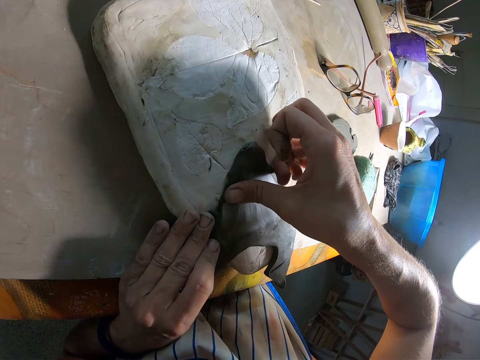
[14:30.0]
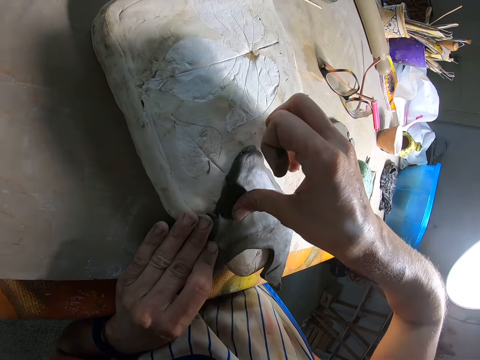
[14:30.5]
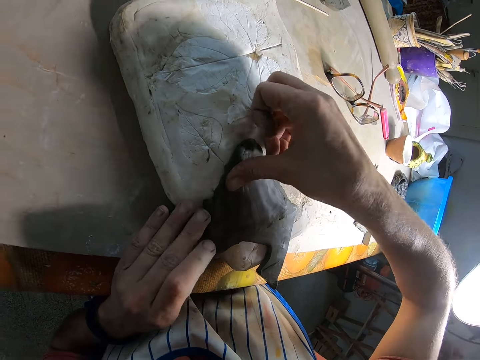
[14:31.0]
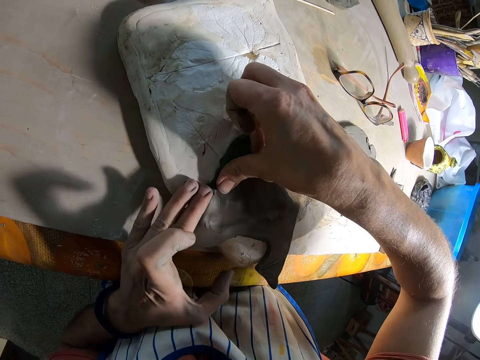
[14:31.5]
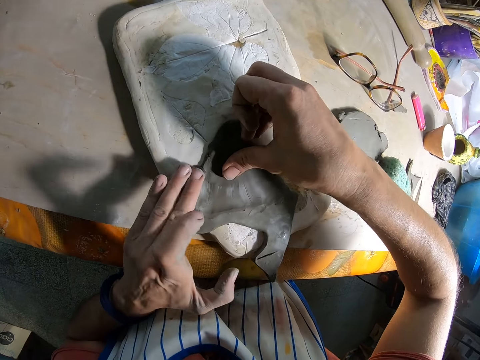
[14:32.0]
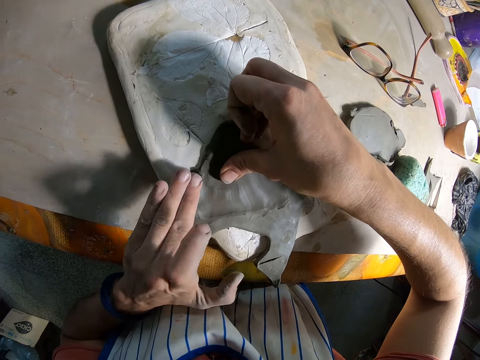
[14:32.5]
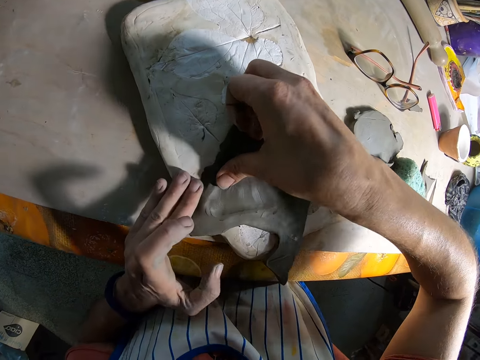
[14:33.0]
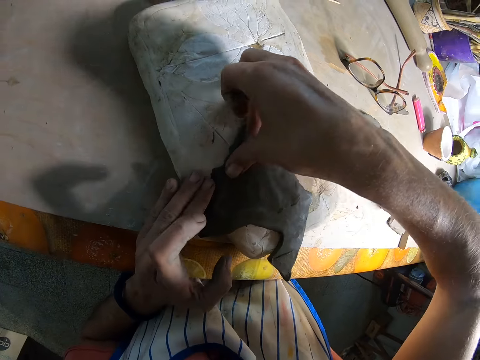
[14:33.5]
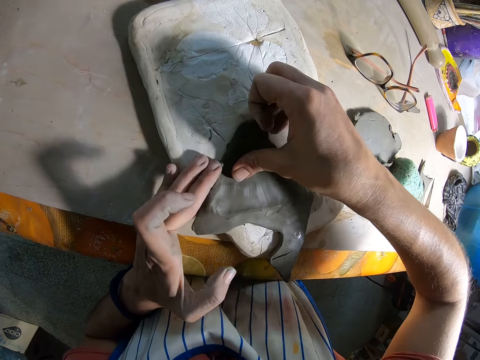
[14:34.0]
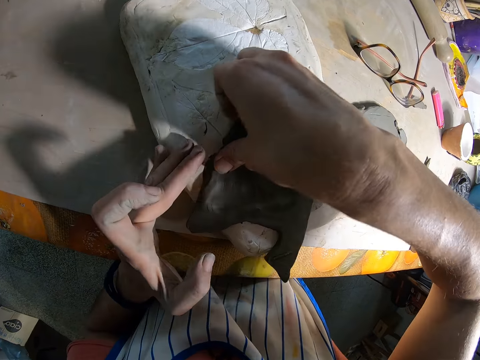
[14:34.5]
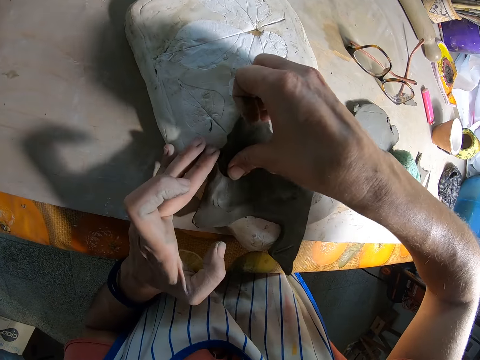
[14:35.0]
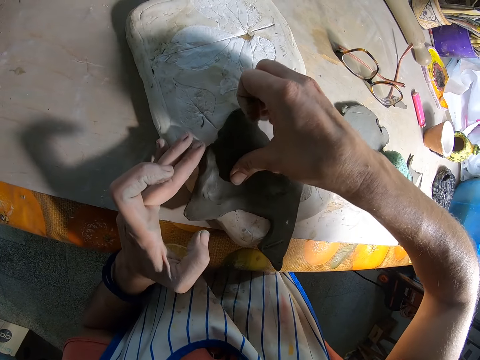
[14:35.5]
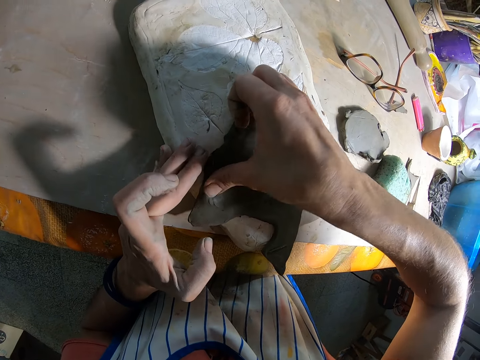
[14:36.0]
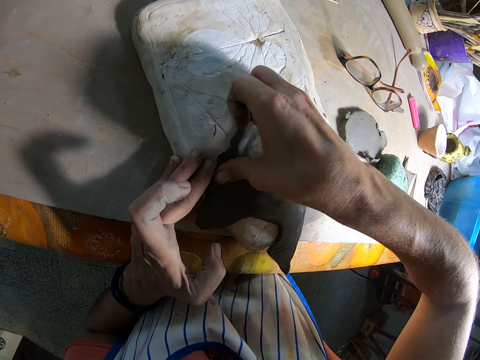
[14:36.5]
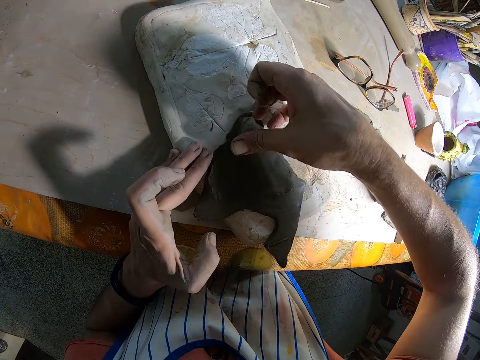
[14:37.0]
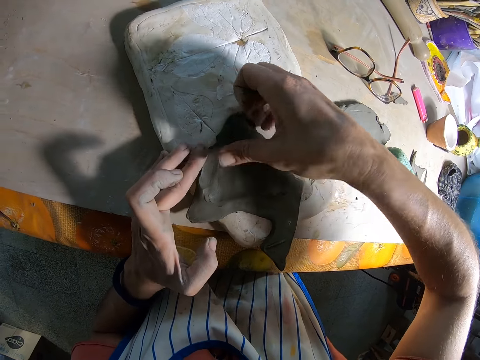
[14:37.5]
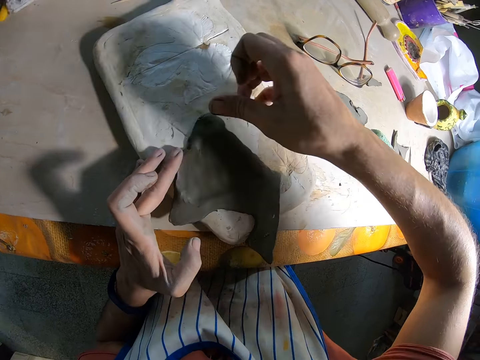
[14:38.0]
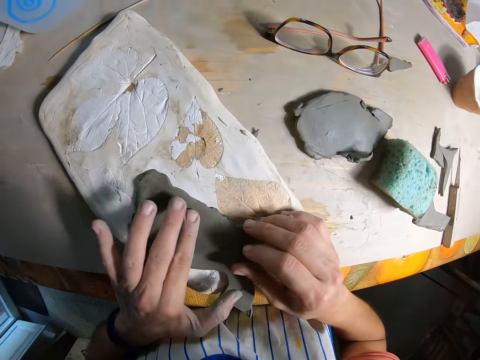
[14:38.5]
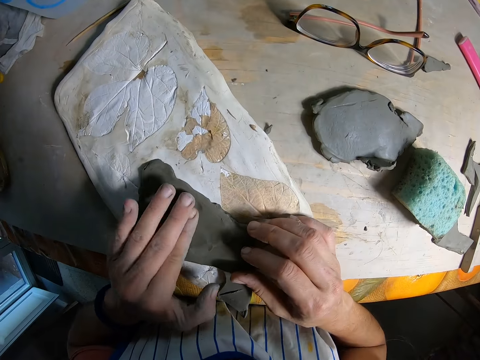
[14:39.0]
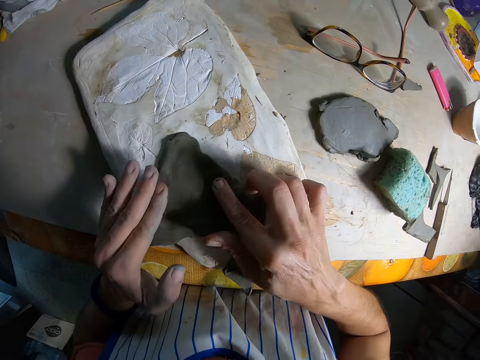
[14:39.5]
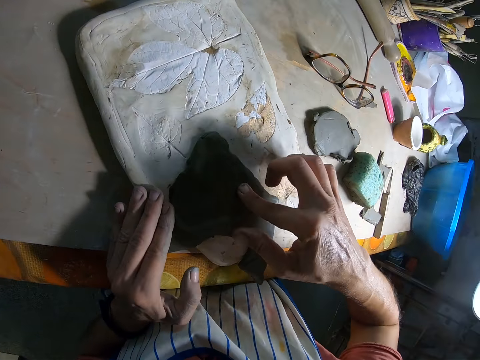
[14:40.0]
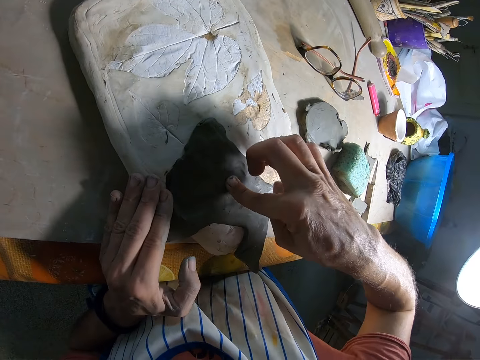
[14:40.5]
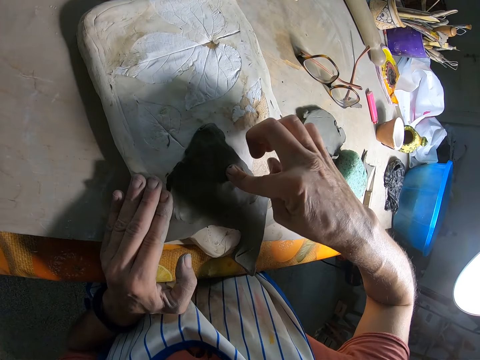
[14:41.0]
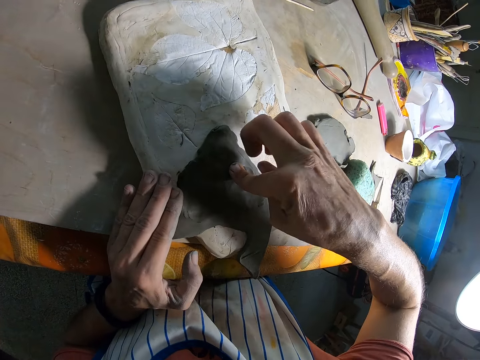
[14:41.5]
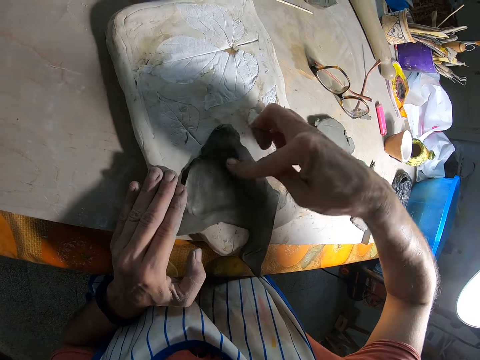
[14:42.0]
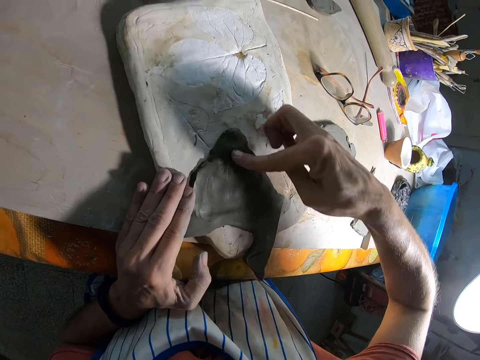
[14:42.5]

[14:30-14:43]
The camera wearer presses the clay to the vintage vase with his left hand finger. He presses the clay to the vintage vase with his right hand finger. He presses the polymer clay with his left hand finger. He presses the polymer clay with his right hand thumb. He presses the polymer clay with his right hand finger. He stretches the polymer clay with his right hand thumb. He removes his right hand from the clay on the vintage vase. He places both hands on the clay on the vintage vase. He presses the clay to the vintage vase with his right hand finger. He presses the clay to the vintage vase with his left hand.

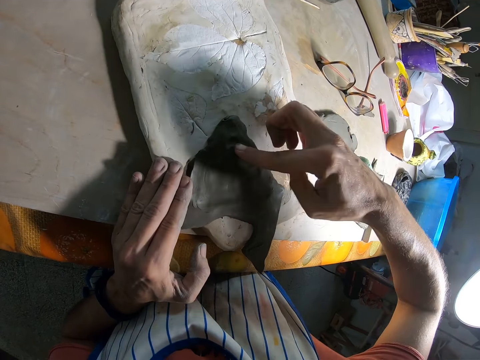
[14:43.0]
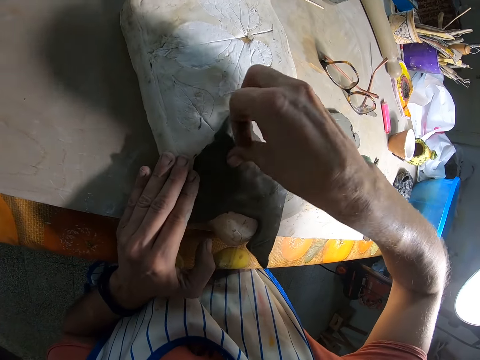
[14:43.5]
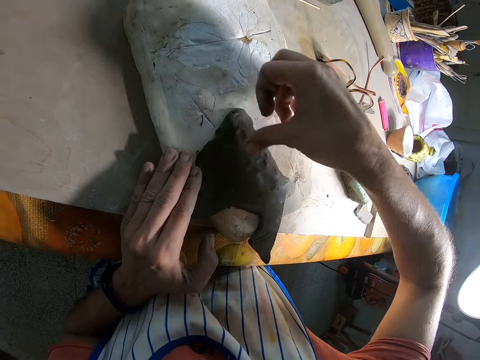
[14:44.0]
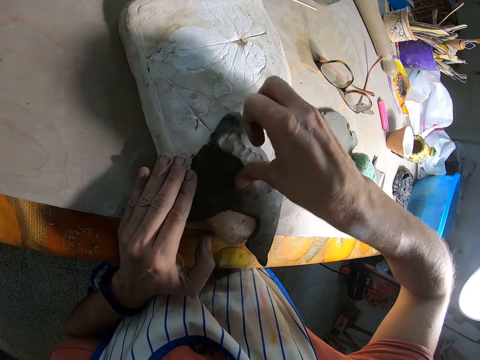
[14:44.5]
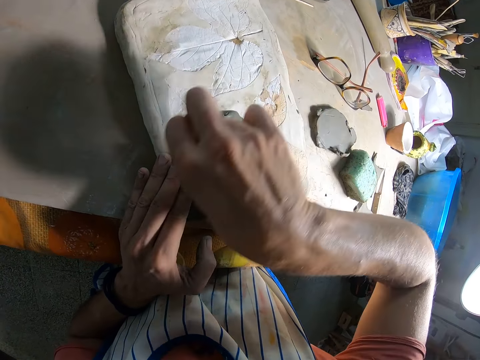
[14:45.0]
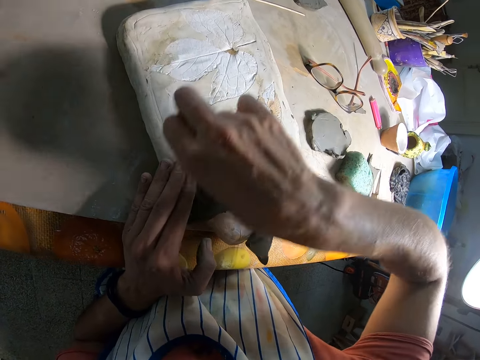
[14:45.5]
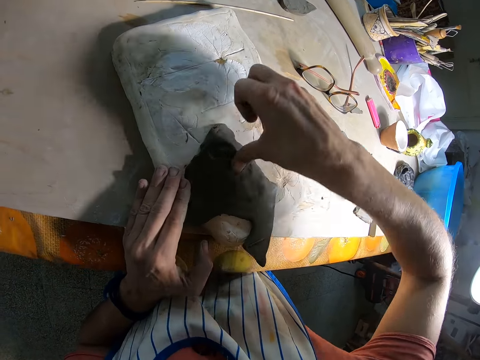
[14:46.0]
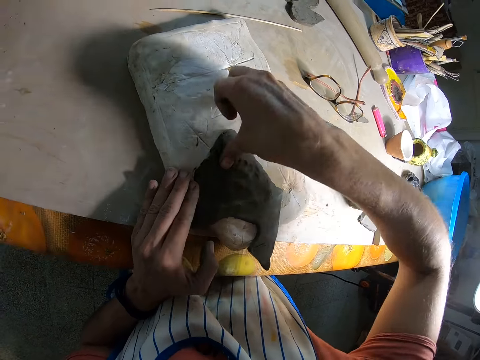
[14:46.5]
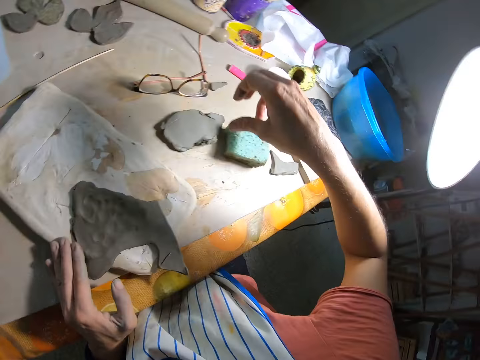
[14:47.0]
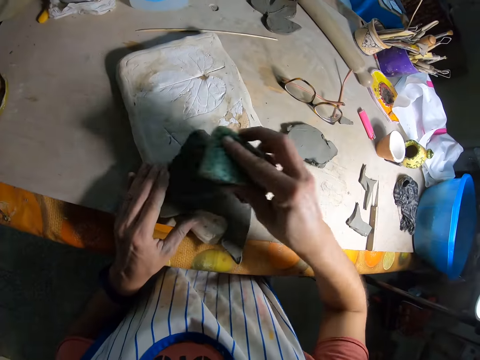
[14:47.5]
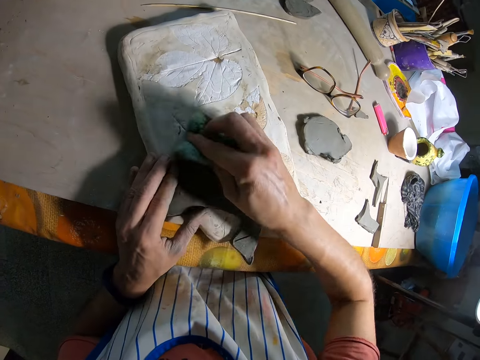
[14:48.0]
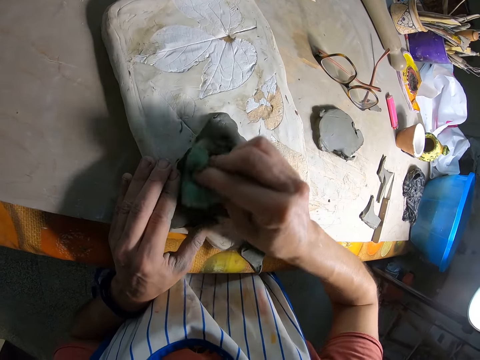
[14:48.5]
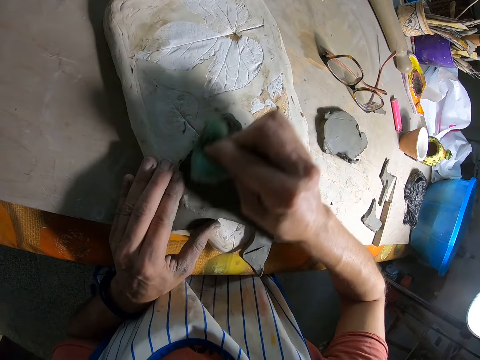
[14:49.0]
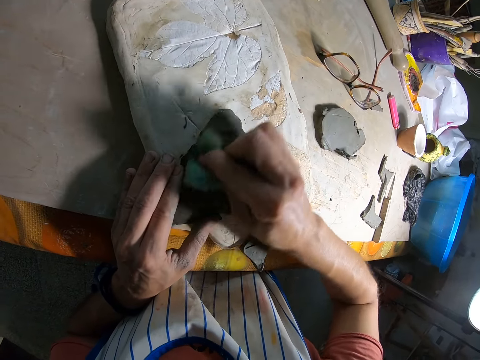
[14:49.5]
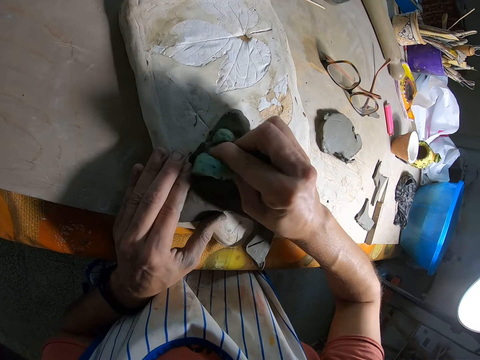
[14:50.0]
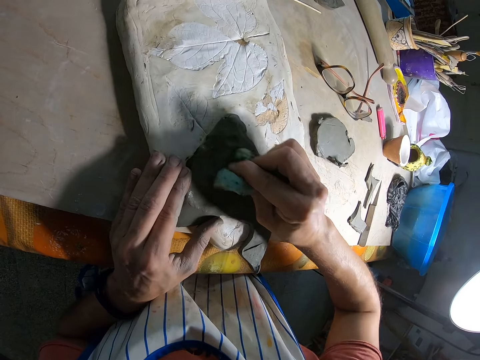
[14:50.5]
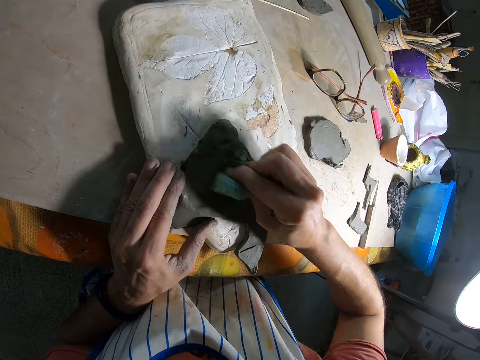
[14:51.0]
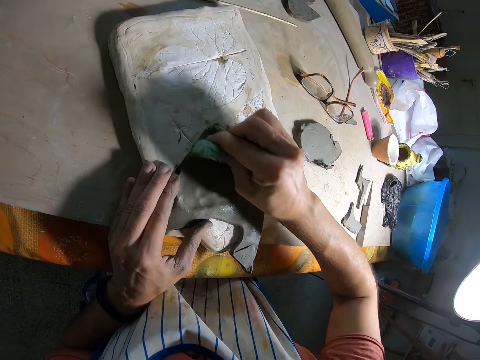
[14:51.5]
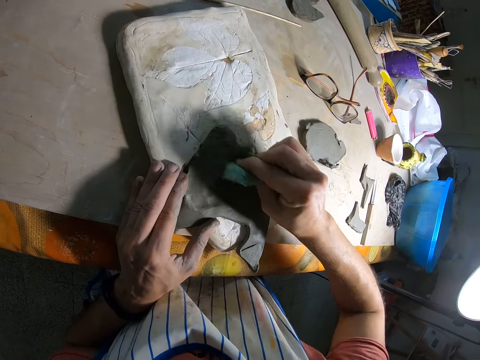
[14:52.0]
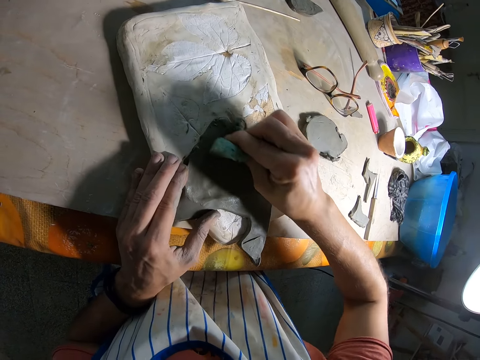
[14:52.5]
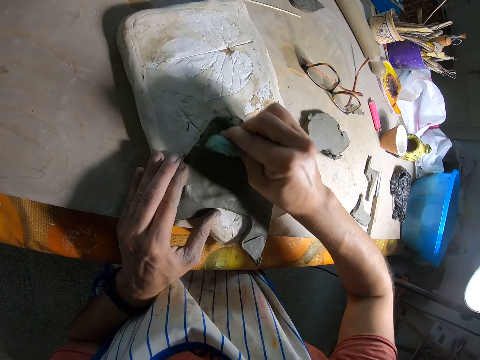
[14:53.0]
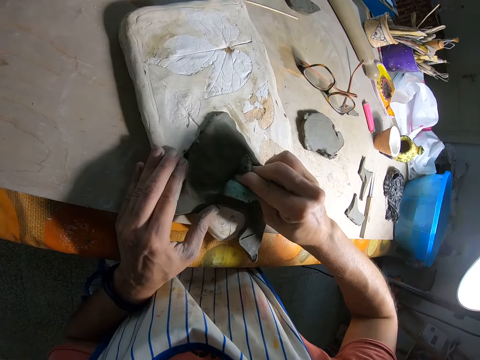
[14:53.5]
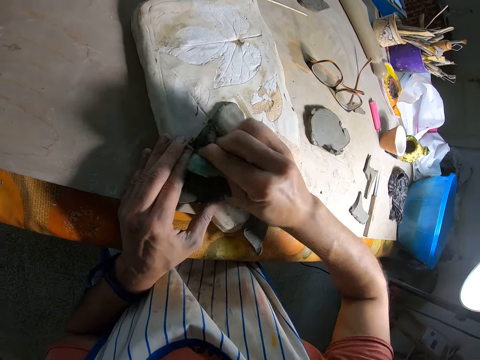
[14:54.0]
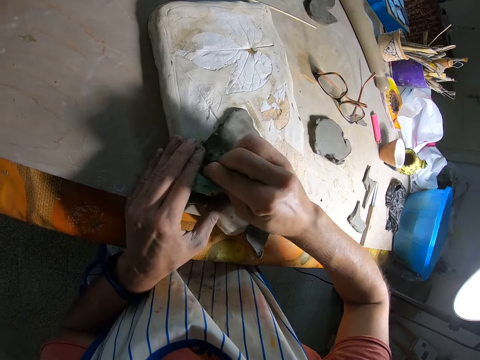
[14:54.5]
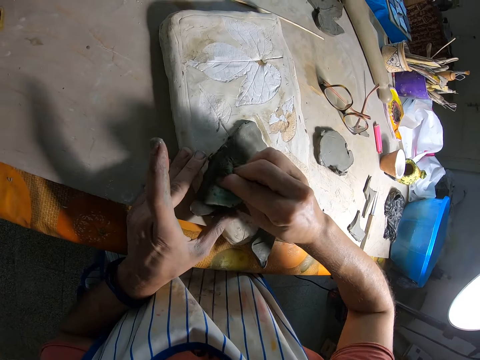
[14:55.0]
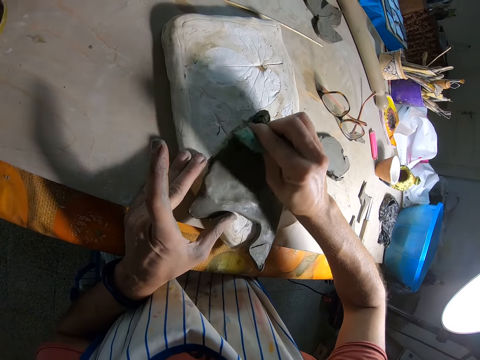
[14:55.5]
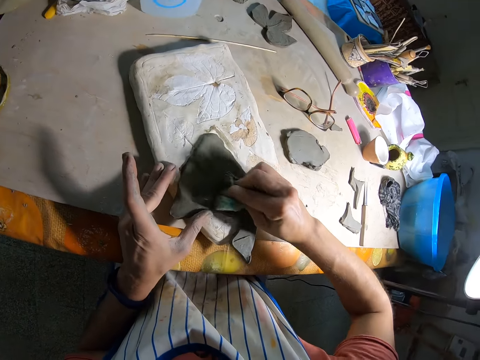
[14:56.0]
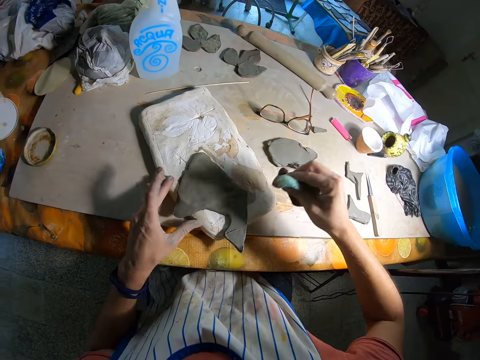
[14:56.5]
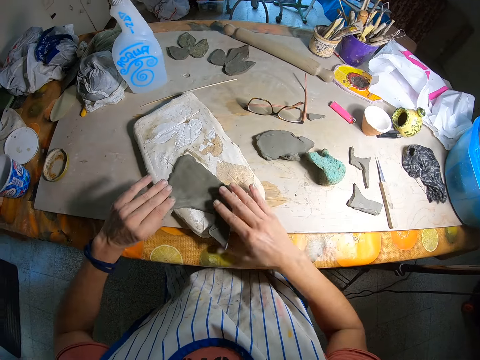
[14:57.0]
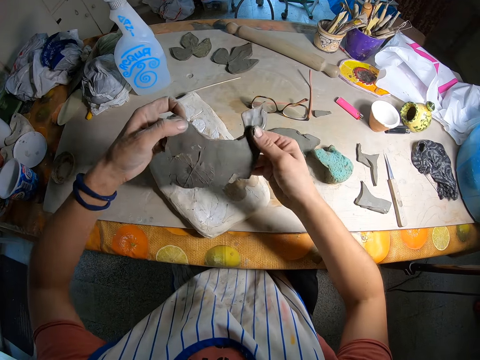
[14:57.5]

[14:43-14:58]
The camera wearer presses the polymer clay with his right hand thumb. He removes his right hand from the clay on the vintage vase. He picks up a wet foam on the table with his right hand. He scrubs the clay on the vintage vase with the wet foam with his right hand. He removes the wet foam from the clay on the vintage vase. He drops the wet foam on the table with his right hand. He holds the polymer clay with both hands. He removes the clay from the vintage vase with both hands.
